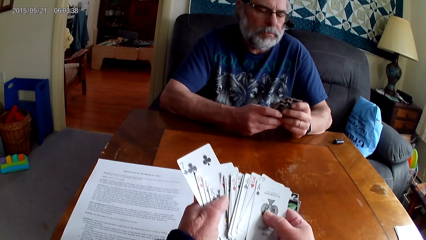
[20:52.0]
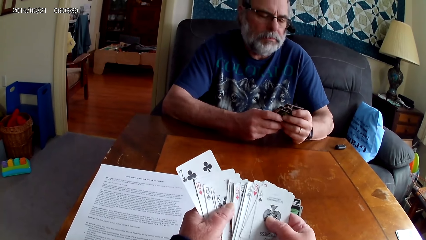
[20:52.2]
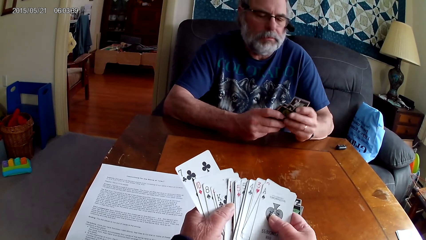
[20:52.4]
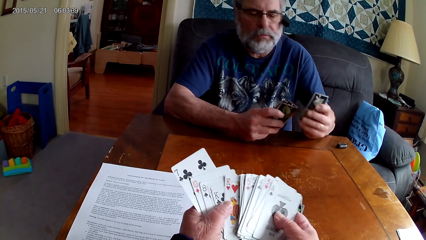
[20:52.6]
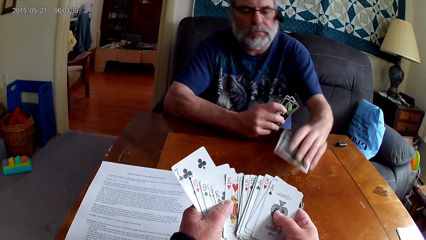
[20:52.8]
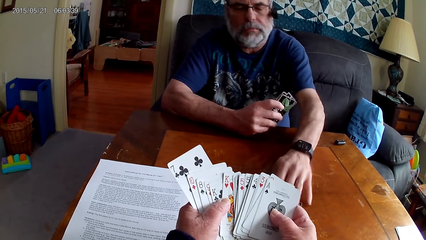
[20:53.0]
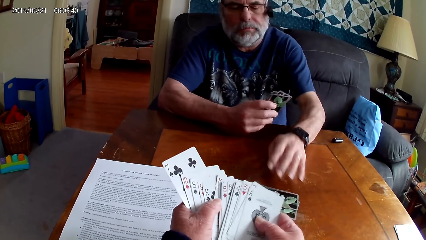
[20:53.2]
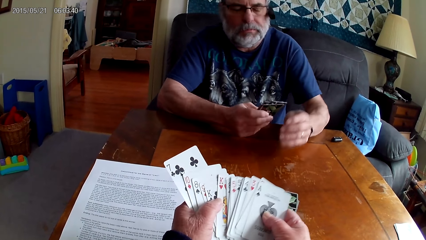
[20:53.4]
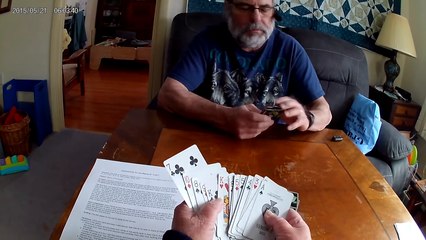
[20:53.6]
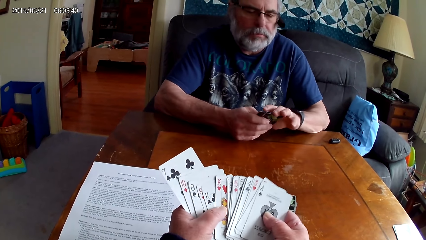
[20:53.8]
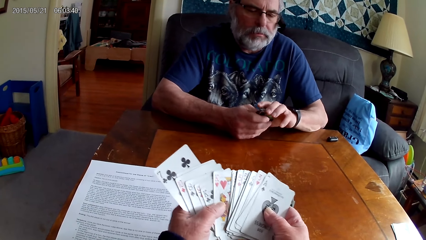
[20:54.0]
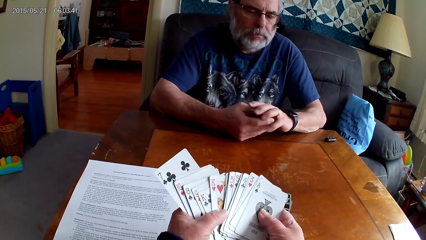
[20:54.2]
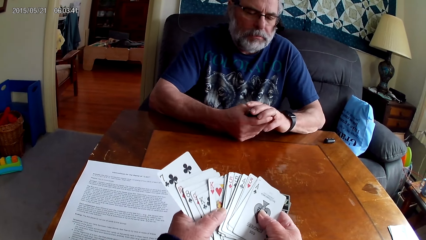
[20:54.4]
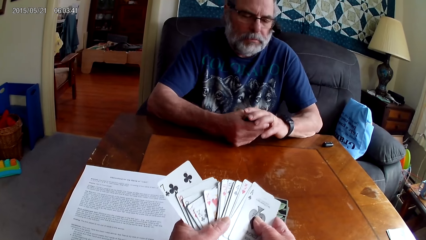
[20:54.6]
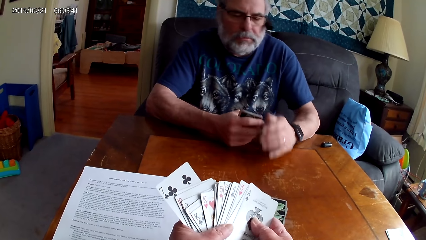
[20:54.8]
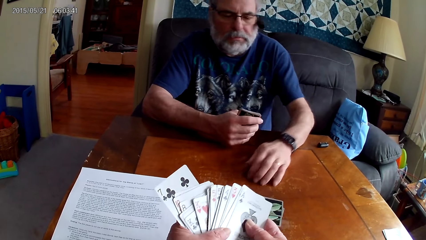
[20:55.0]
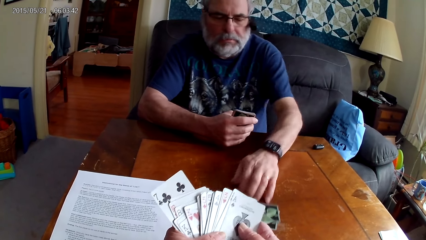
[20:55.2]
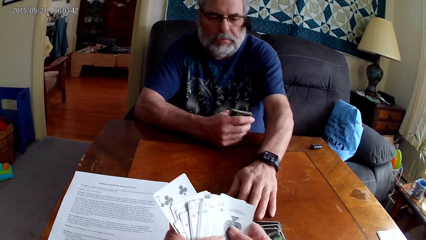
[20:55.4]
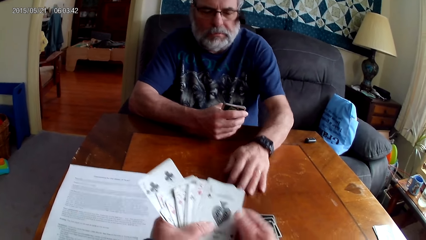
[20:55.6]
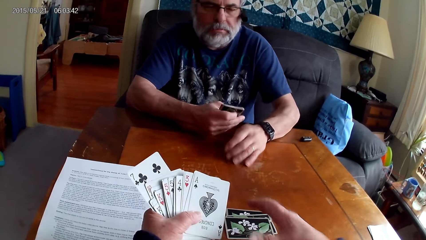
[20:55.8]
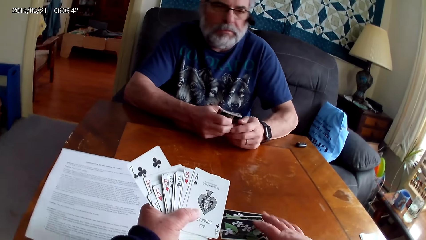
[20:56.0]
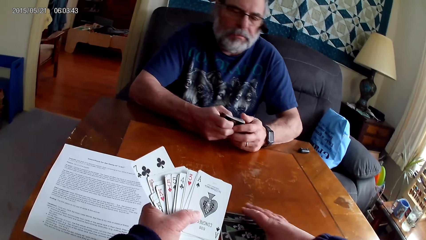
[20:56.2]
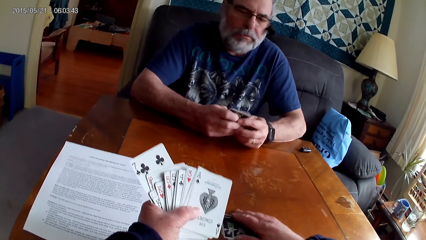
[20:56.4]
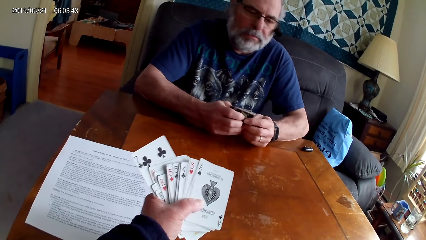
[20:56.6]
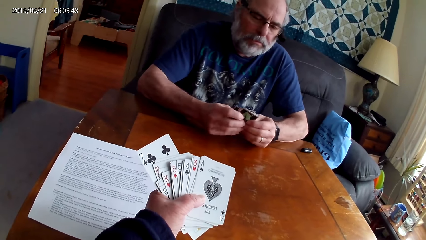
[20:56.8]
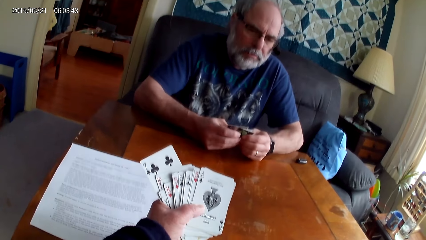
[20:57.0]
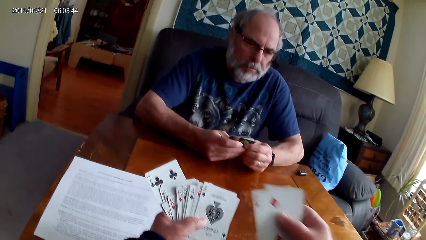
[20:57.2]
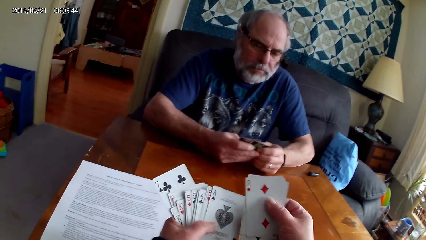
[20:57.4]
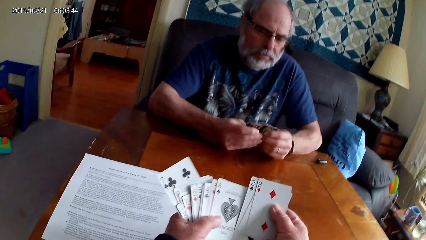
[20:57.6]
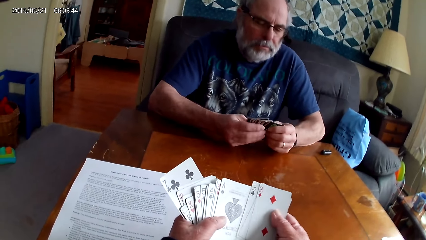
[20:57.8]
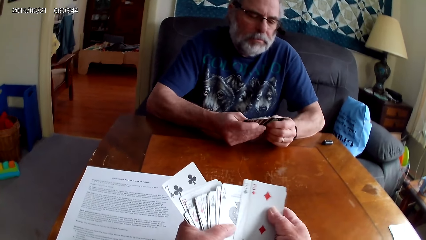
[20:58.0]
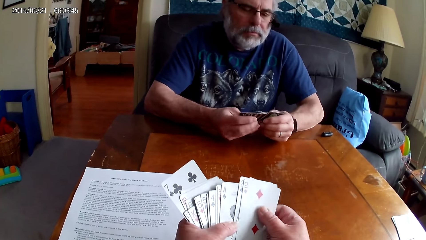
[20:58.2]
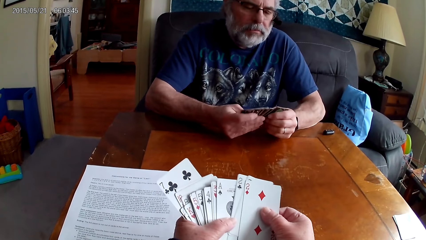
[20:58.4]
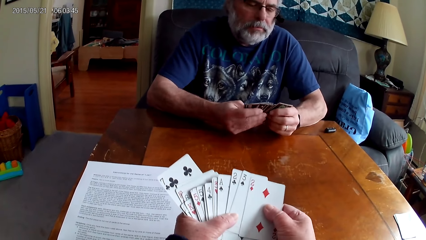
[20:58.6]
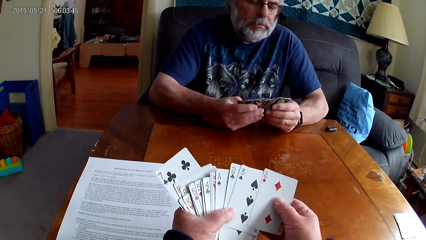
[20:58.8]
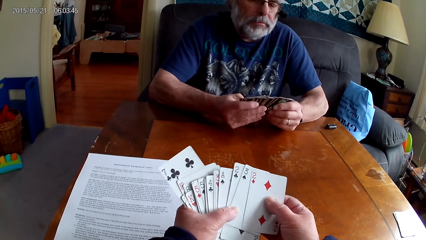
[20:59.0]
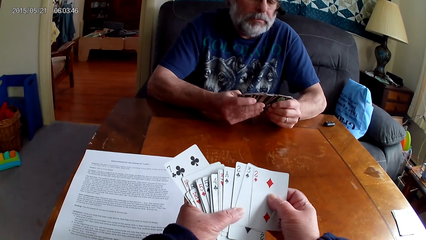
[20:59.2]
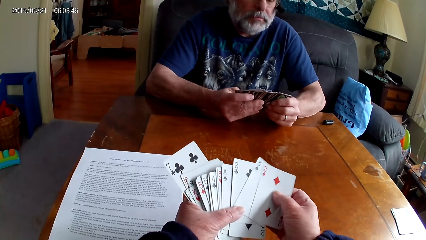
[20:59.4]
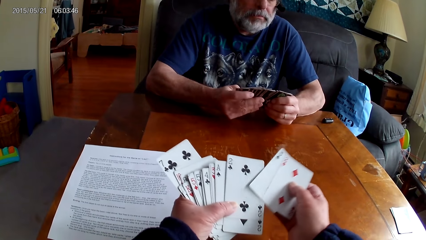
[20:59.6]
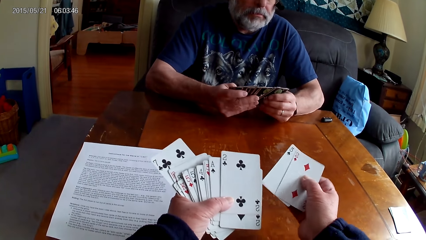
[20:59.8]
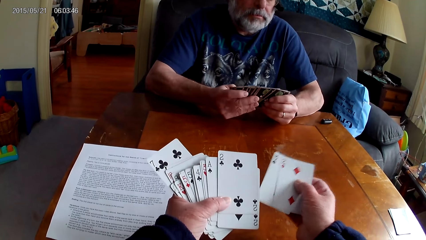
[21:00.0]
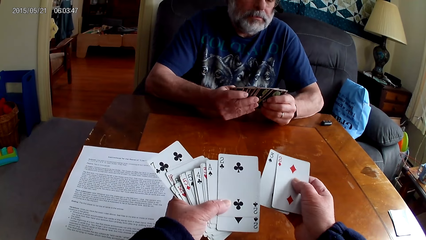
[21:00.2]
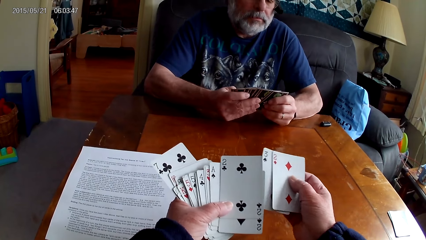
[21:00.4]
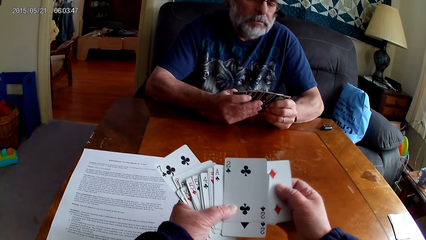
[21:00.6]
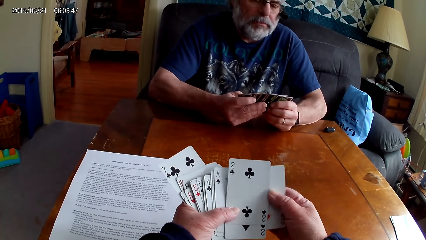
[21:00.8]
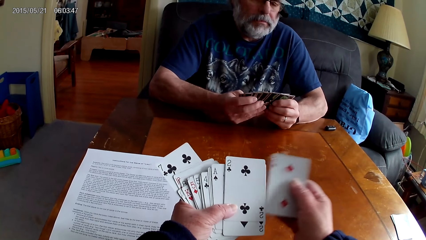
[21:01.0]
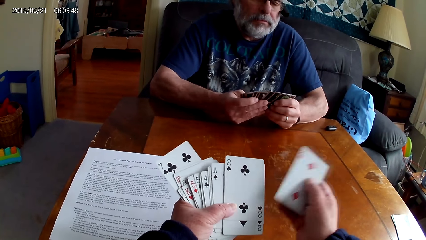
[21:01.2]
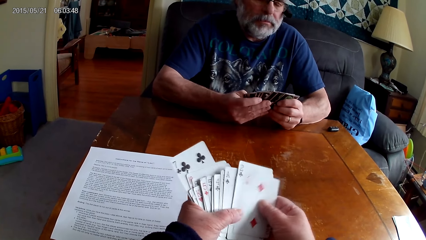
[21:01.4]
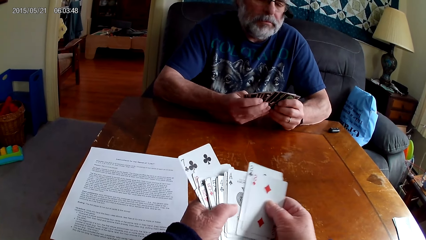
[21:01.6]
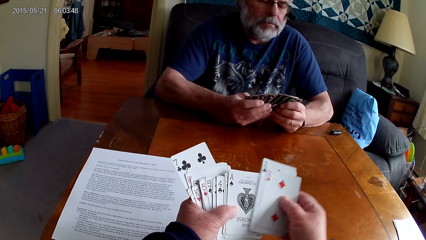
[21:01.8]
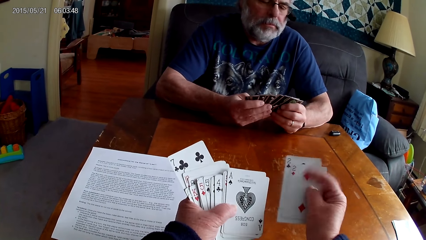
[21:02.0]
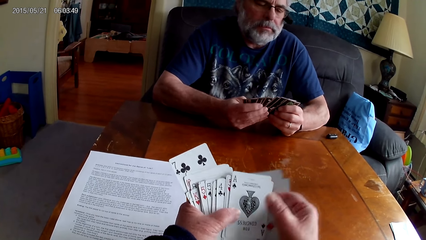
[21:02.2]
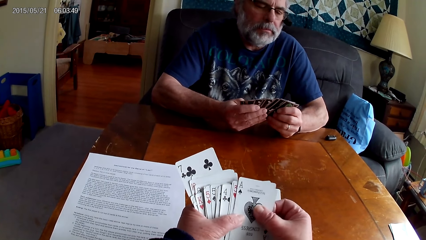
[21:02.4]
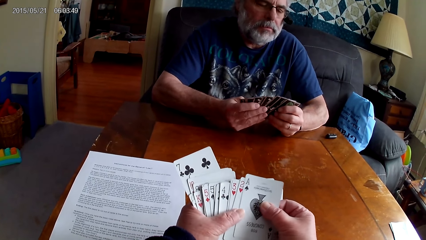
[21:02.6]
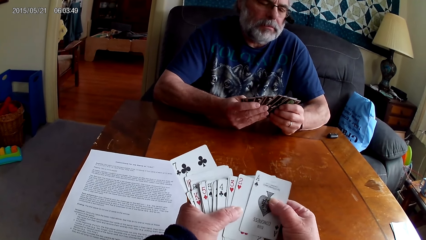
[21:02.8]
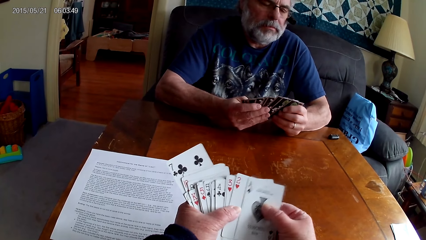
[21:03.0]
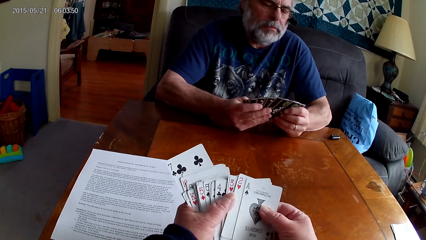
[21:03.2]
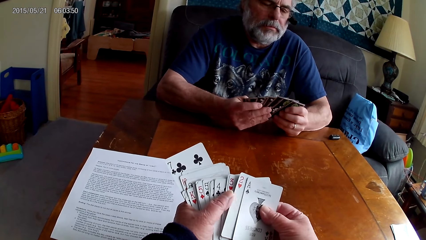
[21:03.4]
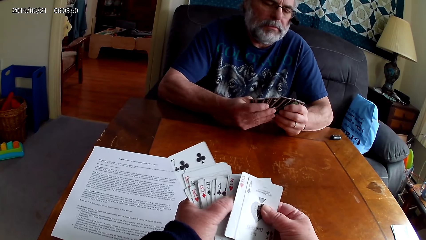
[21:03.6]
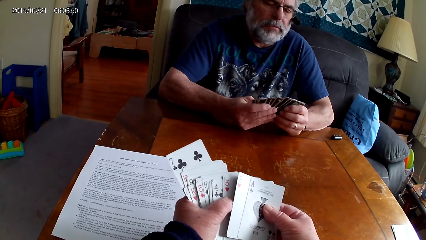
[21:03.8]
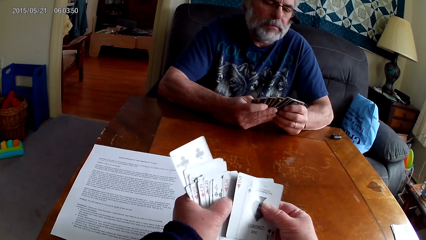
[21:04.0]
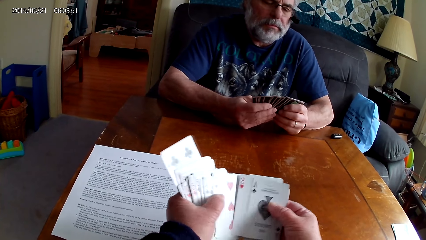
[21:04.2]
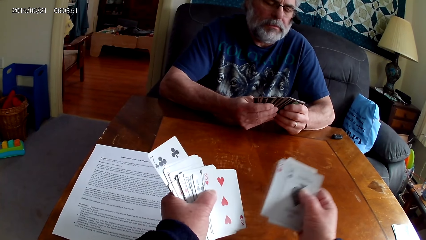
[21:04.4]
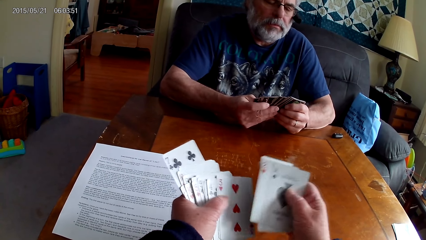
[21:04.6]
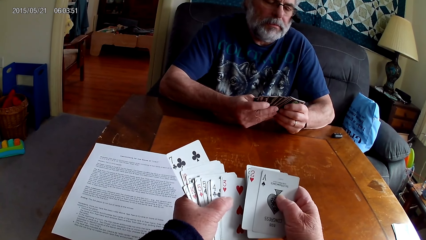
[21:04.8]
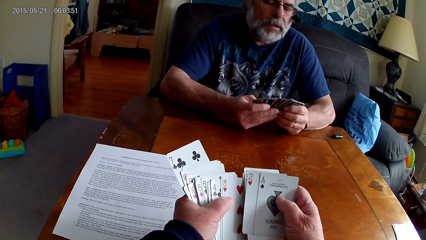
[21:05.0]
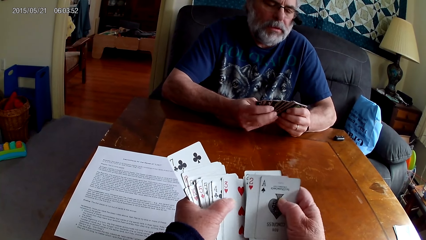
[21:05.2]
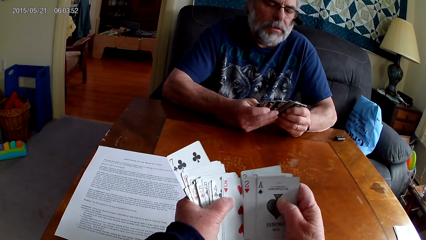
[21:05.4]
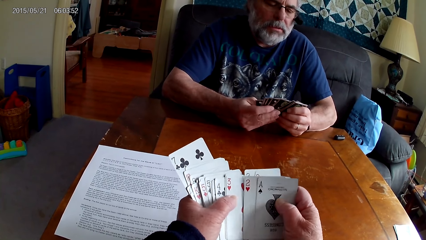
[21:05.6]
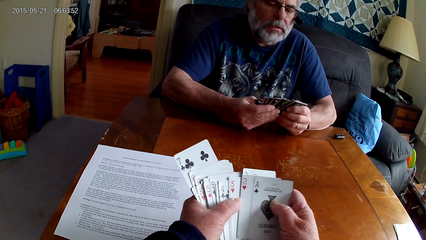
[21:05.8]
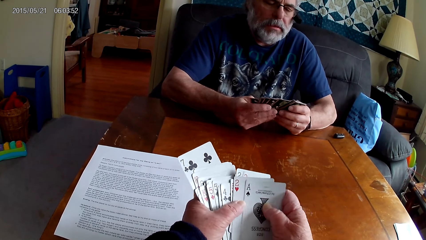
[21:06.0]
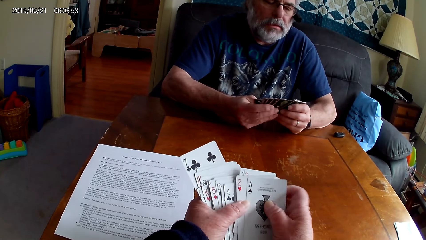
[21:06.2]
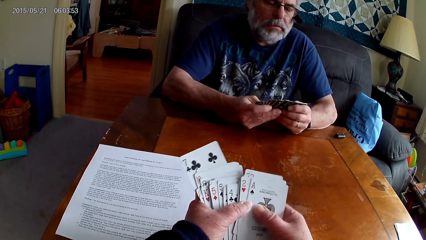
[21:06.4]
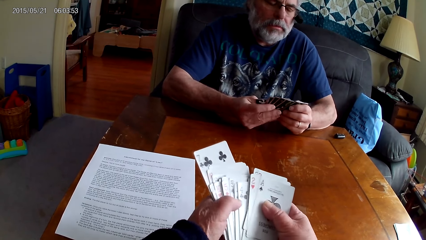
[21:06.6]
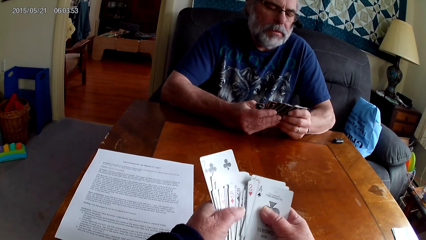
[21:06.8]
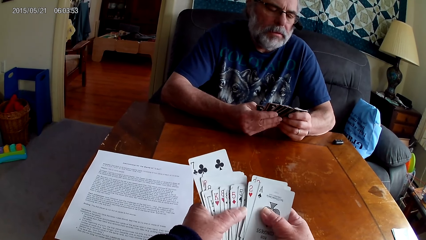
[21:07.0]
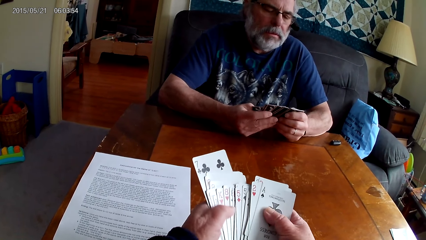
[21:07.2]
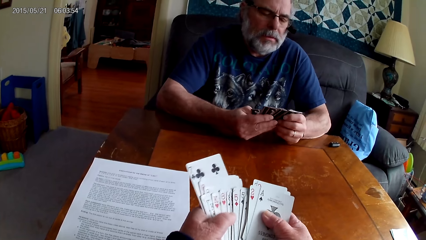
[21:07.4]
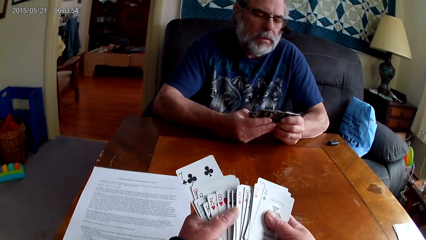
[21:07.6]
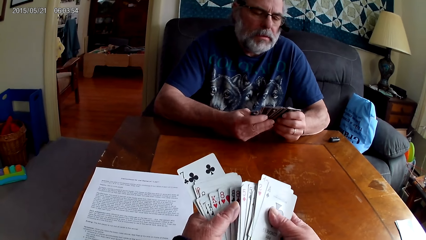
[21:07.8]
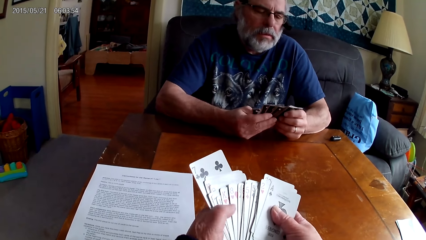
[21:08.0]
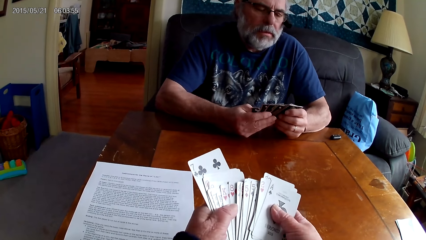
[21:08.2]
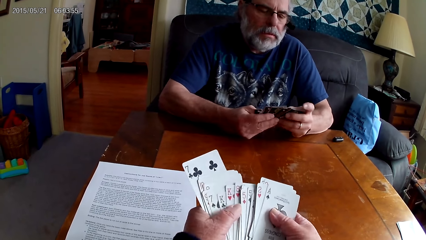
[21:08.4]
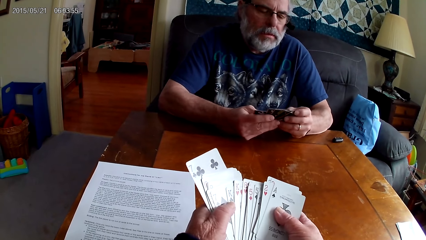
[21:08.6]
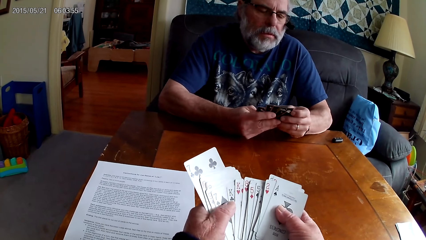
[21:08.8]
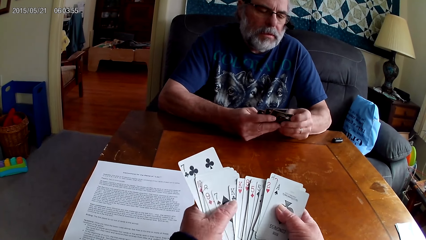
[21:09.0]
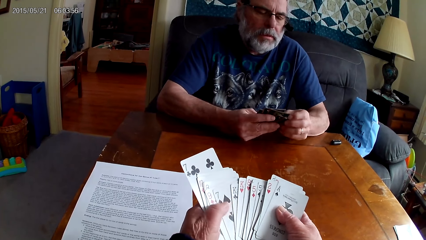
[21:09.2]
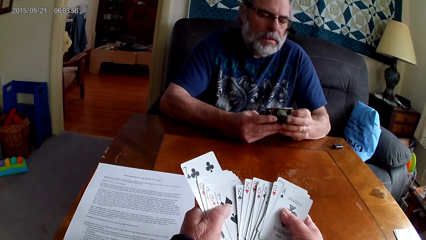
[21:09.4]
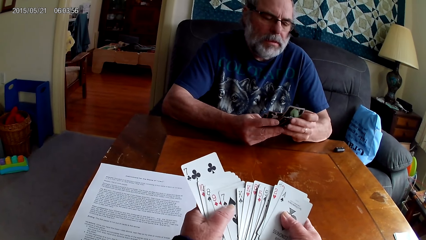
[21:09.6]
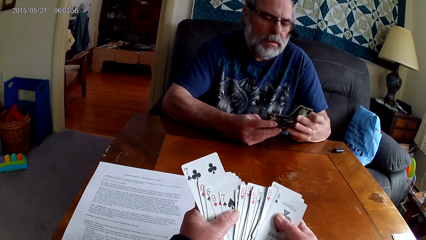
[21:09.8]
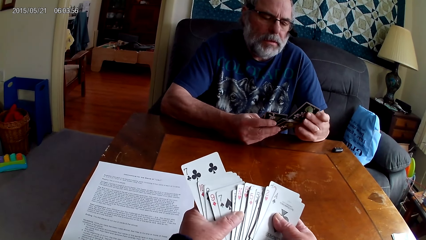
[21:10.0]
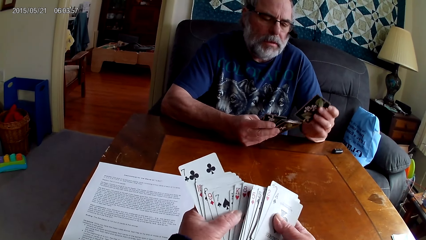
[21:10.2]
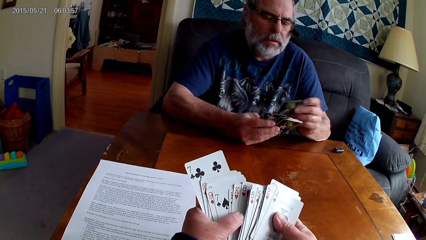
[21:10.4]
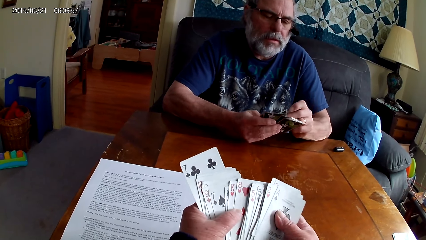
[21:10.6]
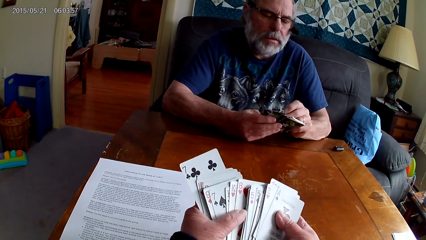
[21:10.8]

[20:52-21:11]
The camera wearer arranges cards. A person puts a card on the table, and moves the cards towards the camera wearer. The camera wearer picks cards from the table. They arrange cards.
